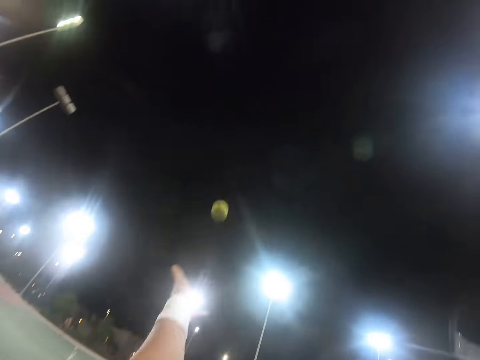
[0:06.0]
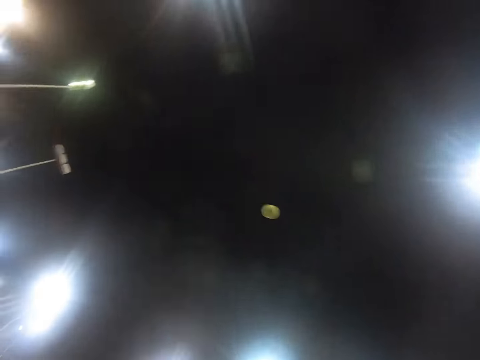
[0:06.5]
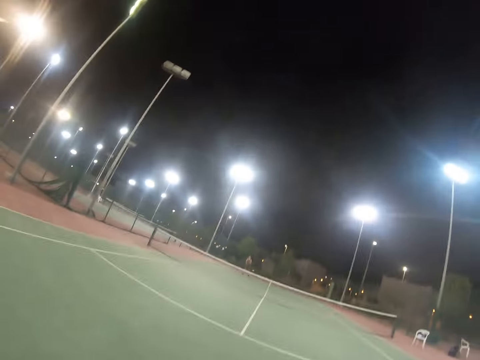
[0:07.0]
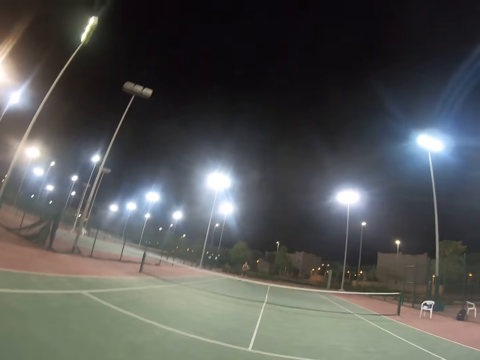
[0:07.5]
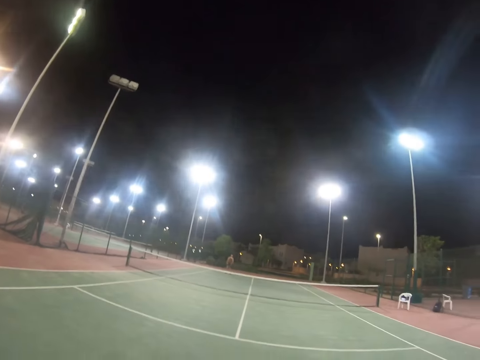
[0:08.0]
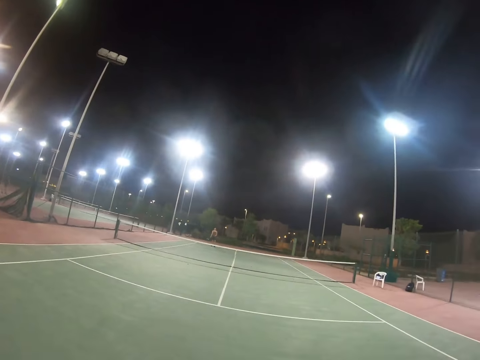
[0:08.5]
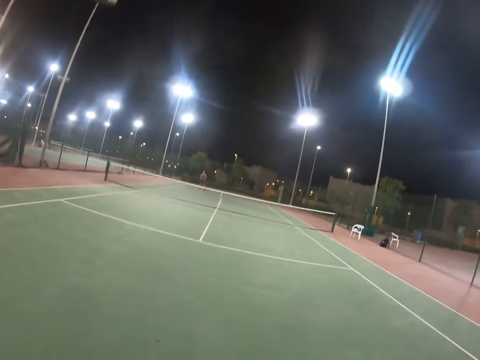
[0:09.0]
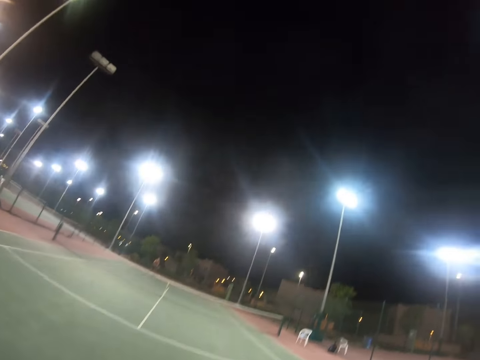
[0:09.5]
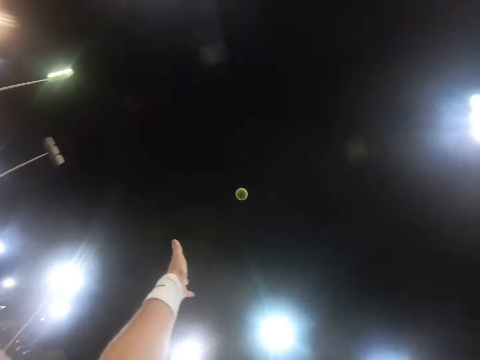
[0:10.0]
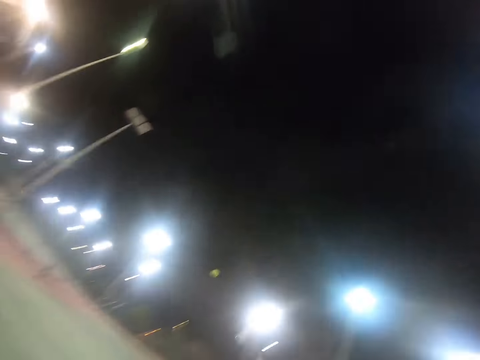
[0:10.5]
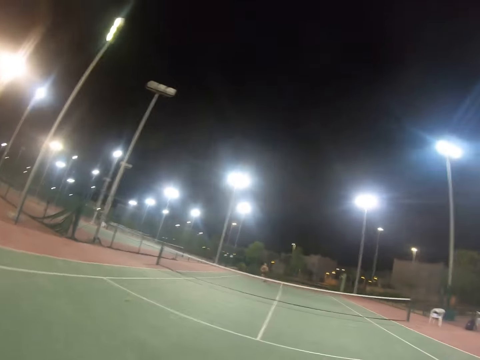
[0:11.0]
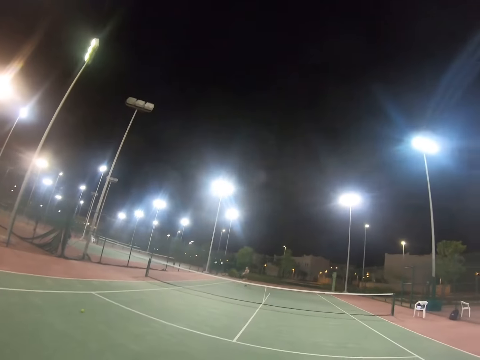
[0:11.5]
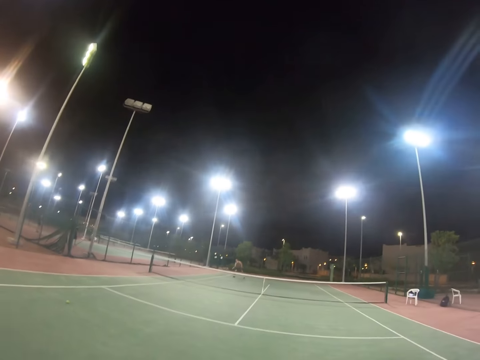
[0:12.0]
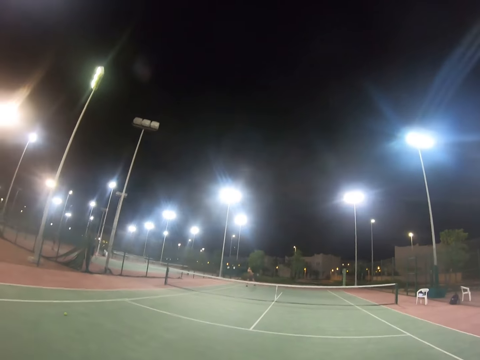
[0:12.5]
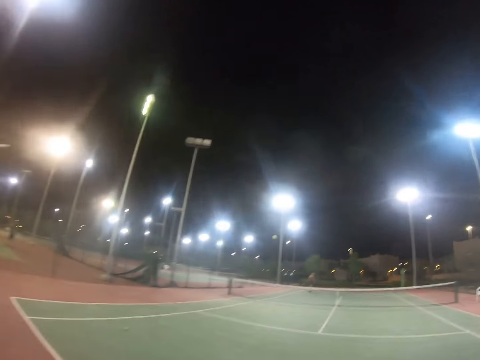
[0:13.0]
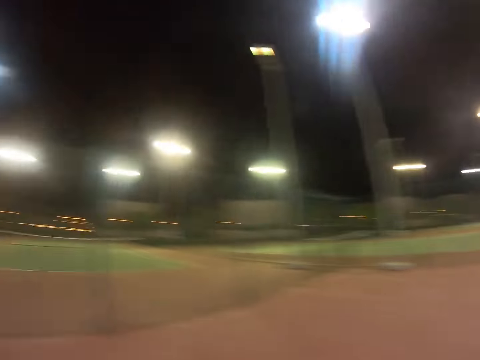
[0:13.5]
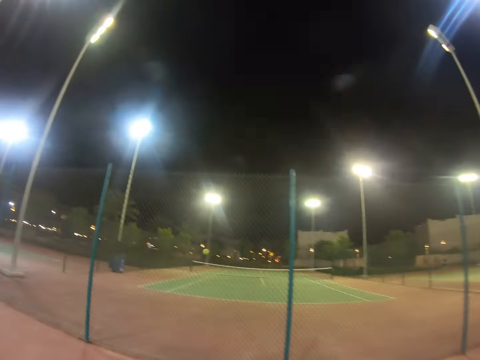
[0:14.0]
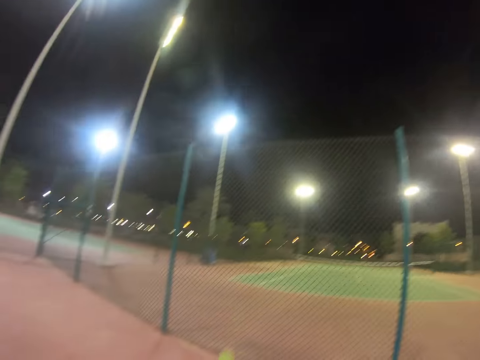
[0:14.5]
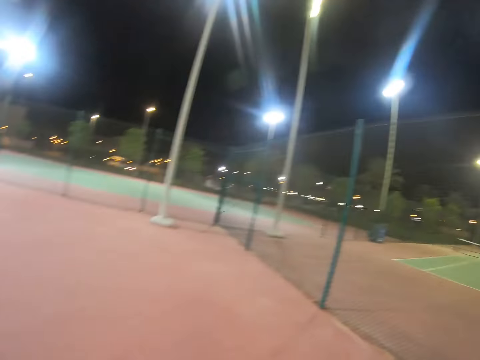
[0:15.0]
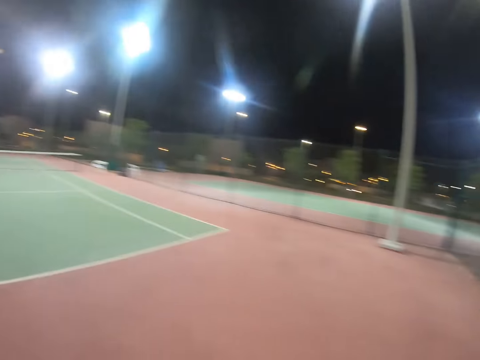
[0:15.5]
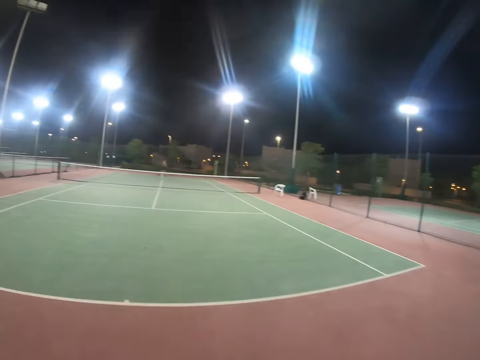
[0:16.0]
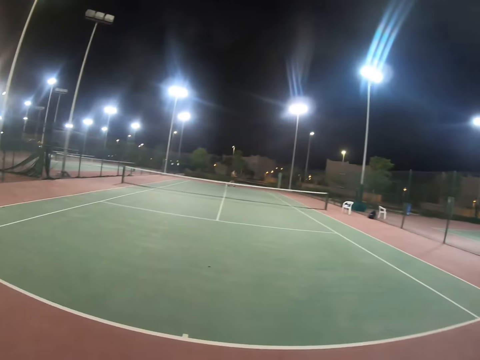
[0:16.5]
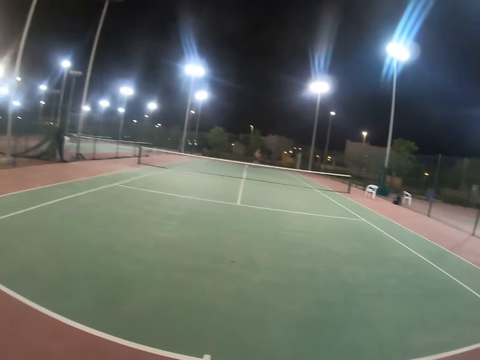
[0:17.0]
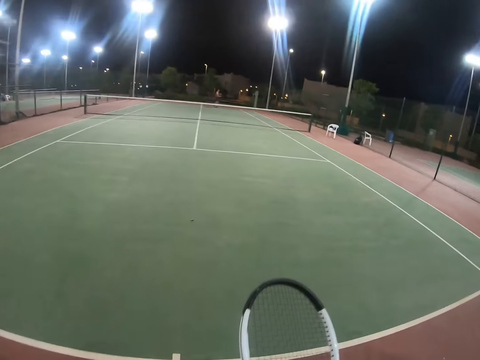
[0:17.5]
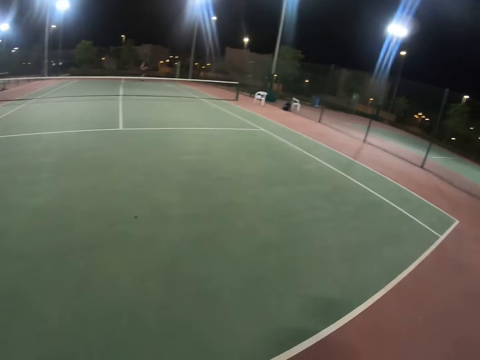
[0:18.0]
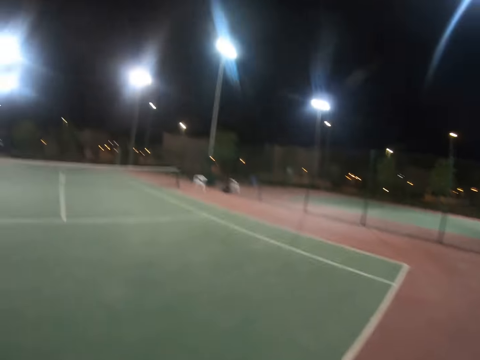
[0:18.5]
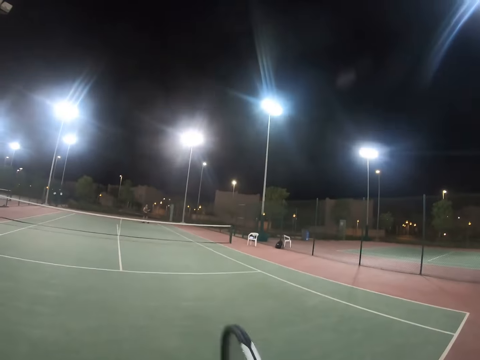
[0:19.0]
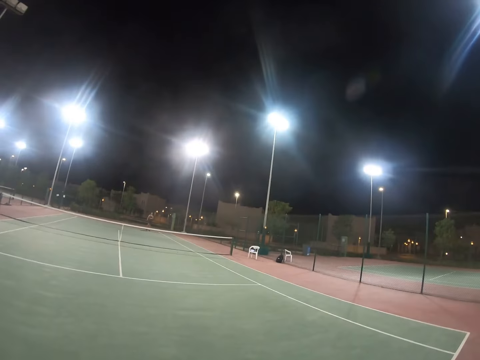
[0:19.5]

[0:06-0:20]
The camera wearer is throwing the ball up. They hit the tennis ball. A person is playing tennis with the camera wearer. The person is returning a shot to the camera wearer. The camera wearer is bouncing the ball.

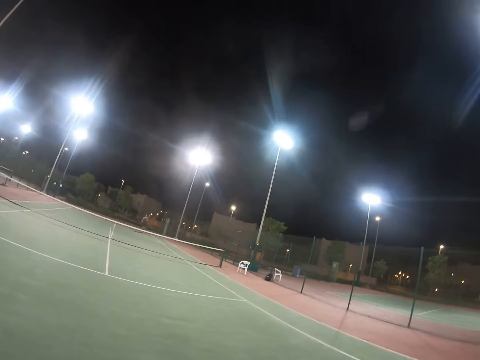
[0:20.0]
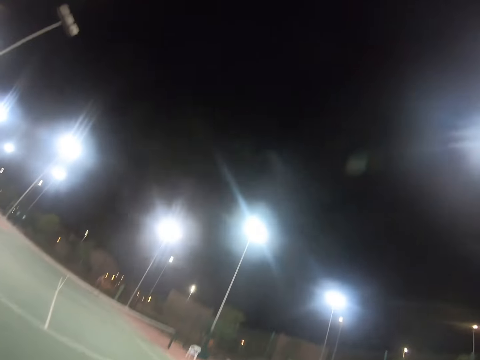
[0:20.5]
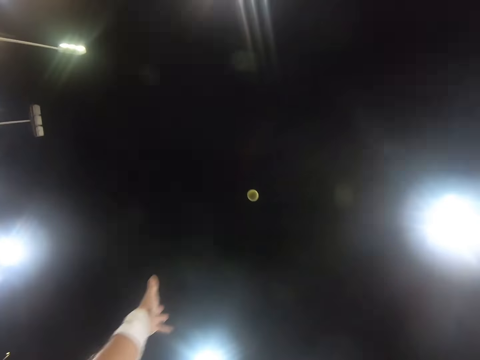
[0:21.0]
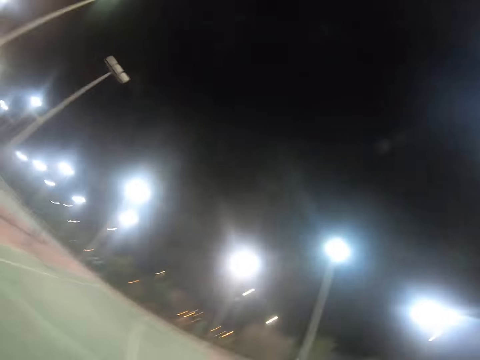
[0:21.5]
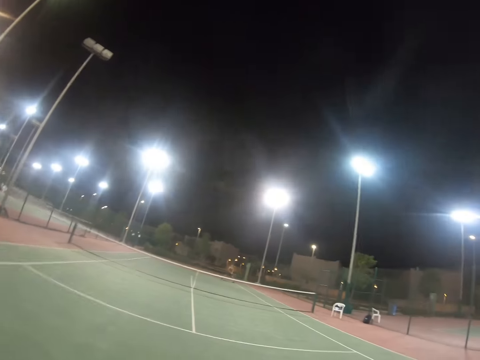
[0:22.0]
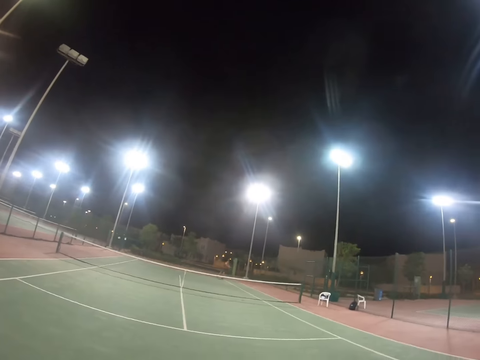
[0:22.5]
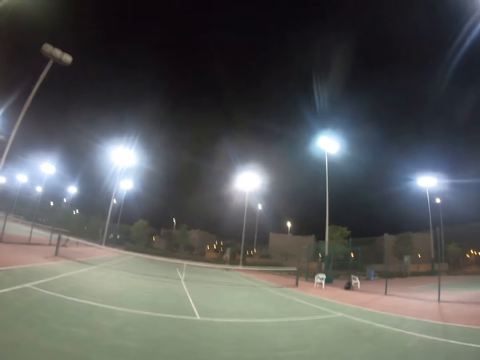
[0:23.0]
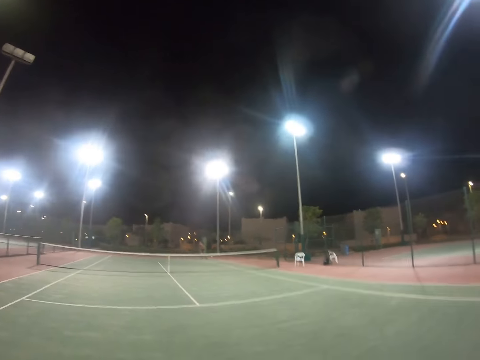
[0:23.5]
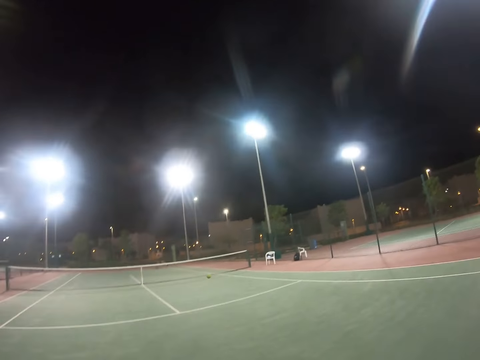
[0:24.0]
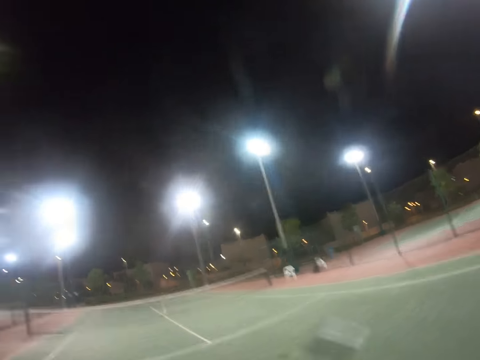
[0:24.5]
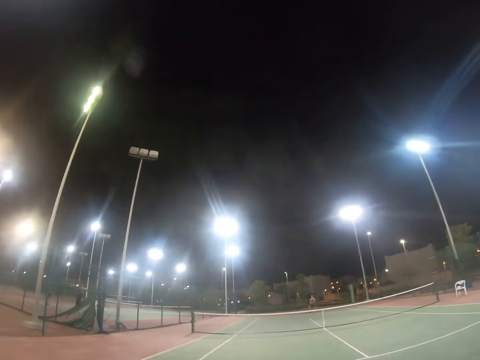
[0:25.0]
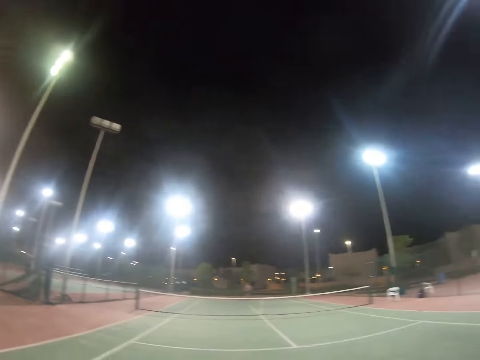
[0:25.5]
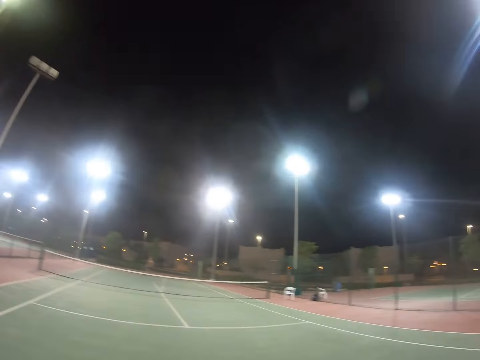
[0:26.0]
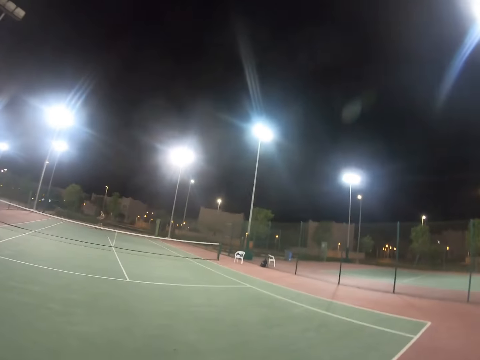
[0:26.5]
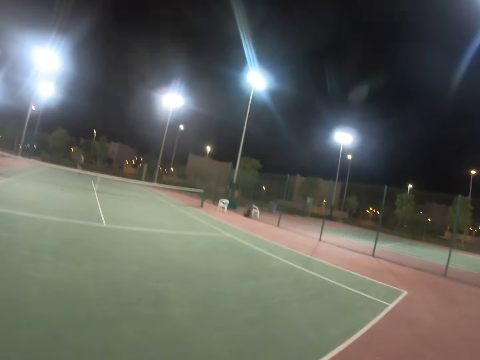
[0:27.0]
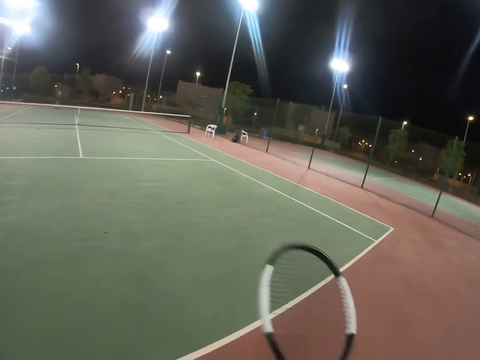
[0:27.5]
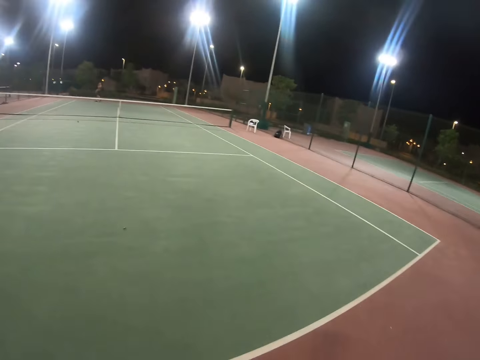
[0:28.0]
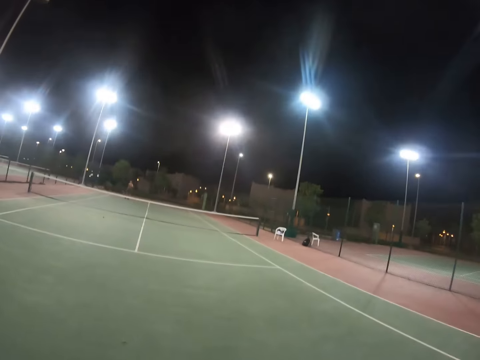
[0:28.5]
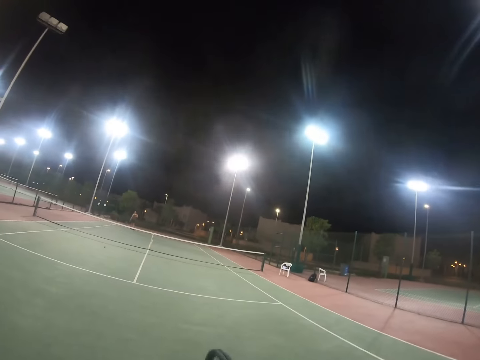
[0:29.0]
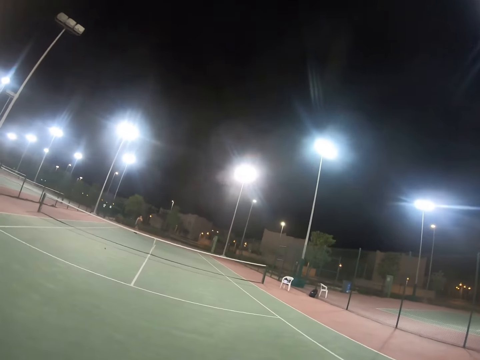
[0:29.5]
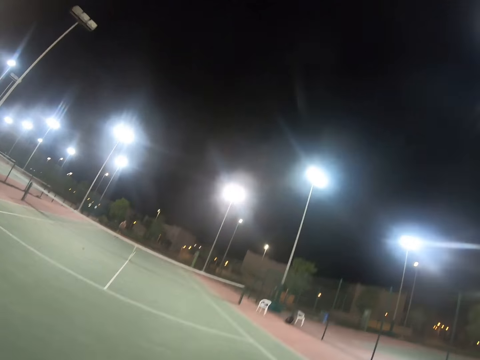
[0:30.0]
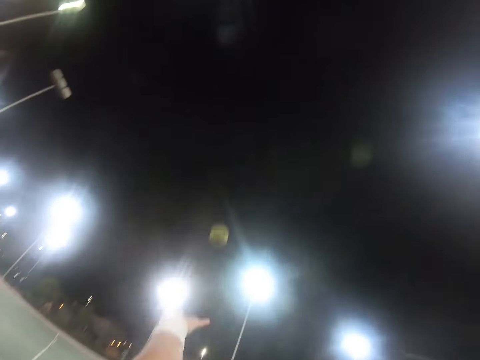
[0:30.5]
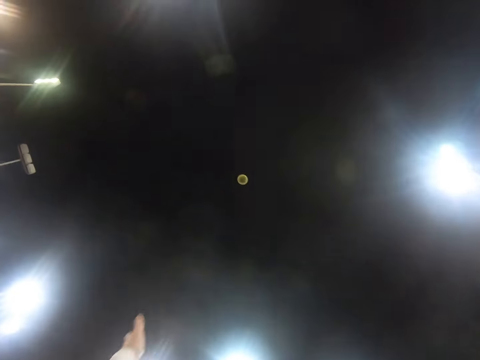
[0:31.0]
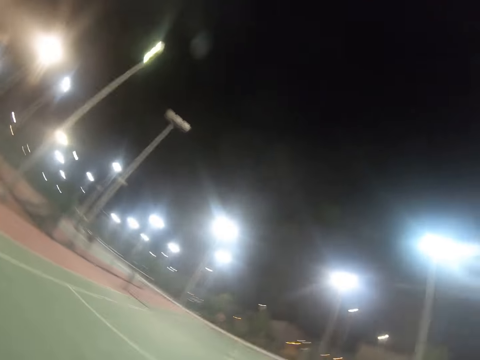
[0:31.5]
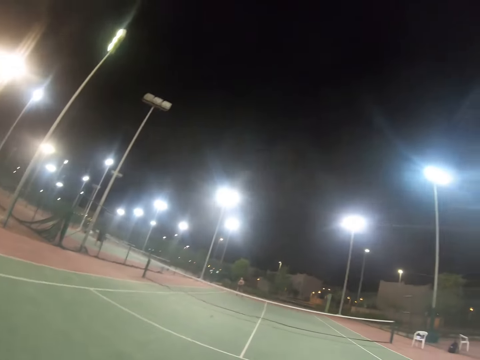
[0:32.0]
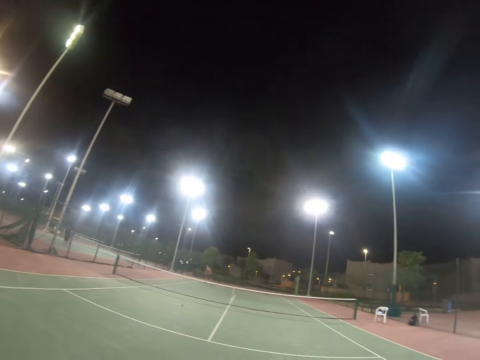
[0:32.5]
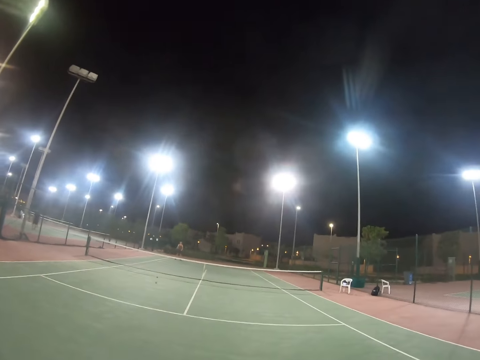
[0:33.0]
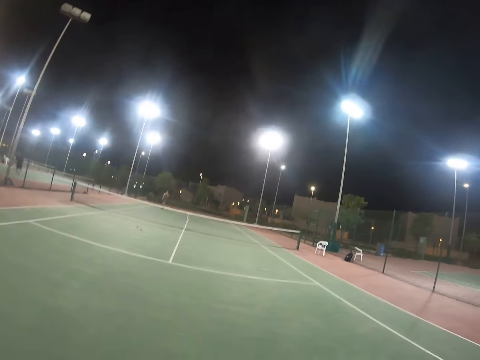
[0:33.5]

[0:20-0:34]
The camera wearer hits the tennis ball. A person hits the tennis ball. The camera wearer hits the tennis ball.
